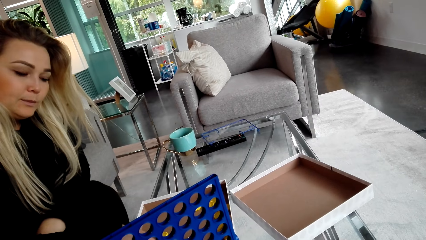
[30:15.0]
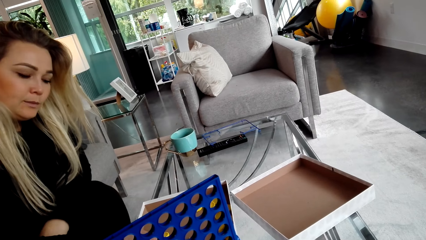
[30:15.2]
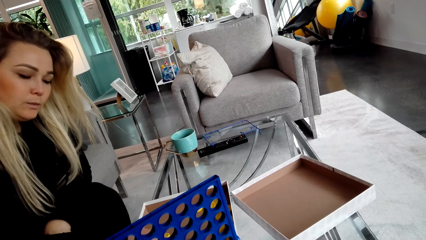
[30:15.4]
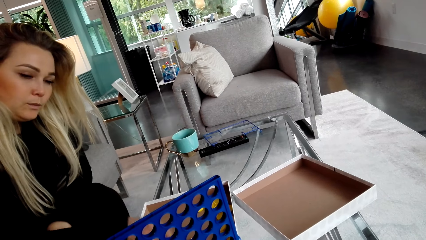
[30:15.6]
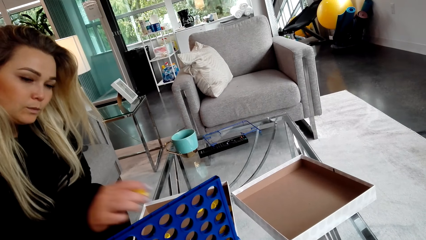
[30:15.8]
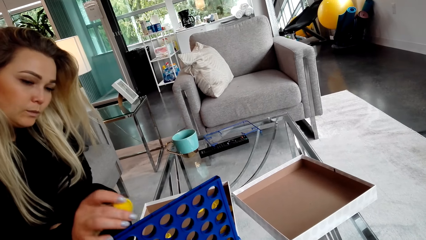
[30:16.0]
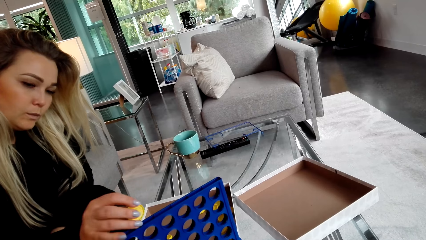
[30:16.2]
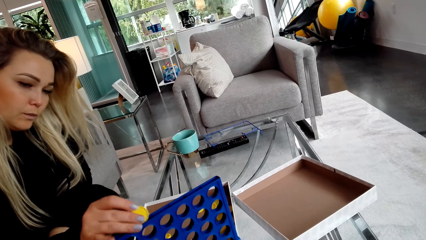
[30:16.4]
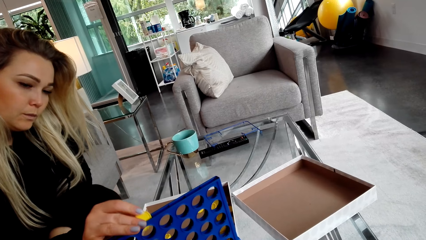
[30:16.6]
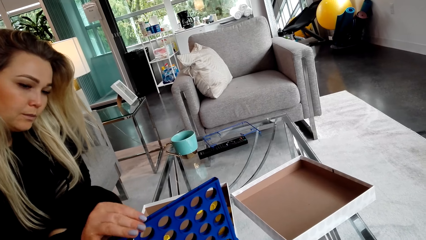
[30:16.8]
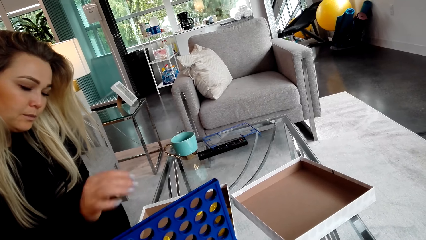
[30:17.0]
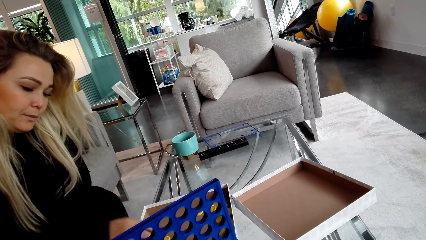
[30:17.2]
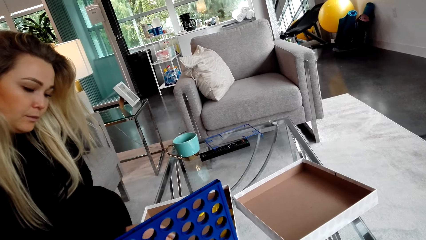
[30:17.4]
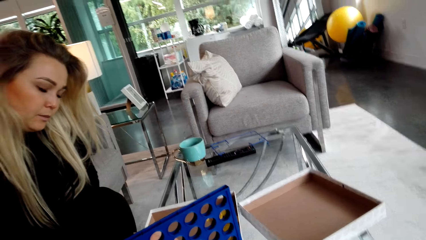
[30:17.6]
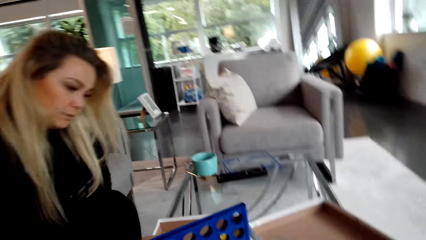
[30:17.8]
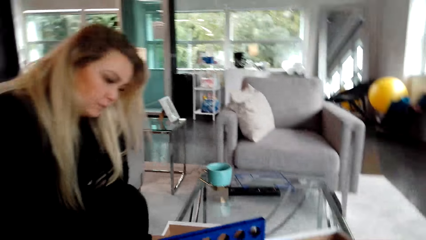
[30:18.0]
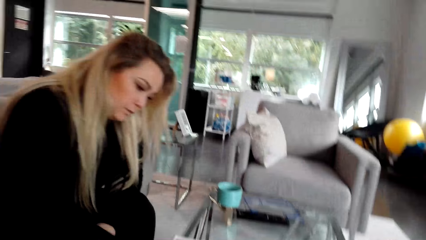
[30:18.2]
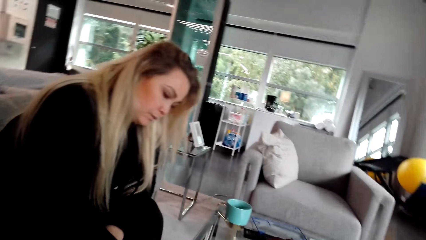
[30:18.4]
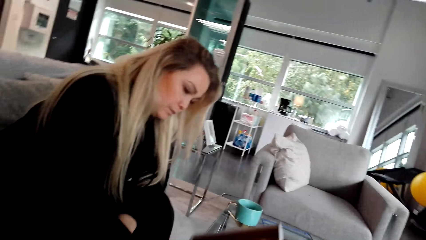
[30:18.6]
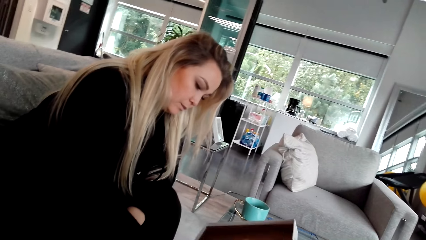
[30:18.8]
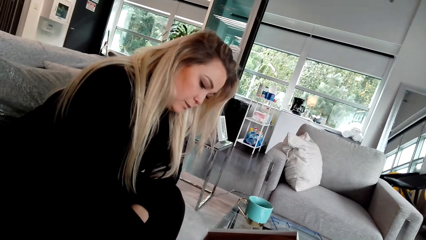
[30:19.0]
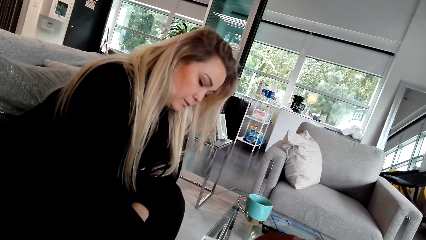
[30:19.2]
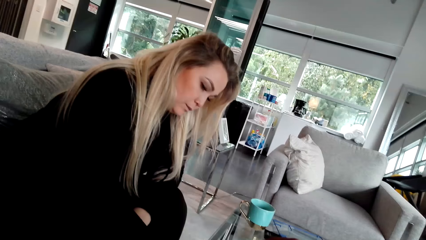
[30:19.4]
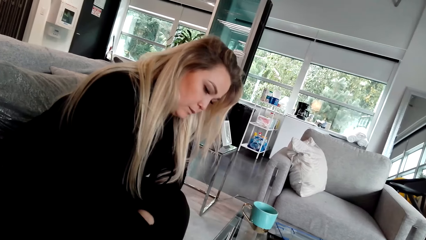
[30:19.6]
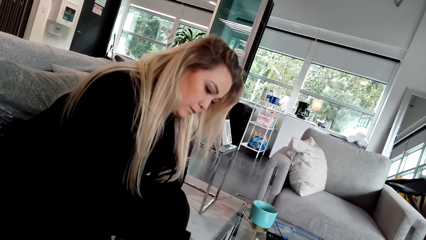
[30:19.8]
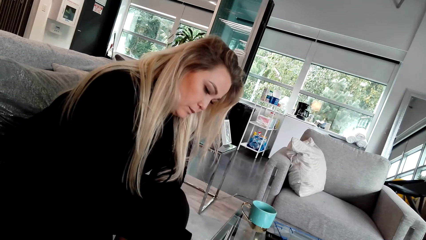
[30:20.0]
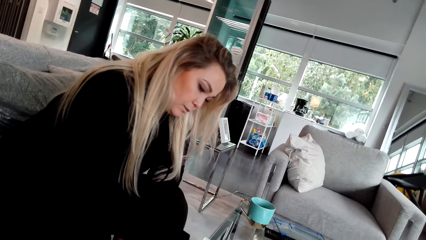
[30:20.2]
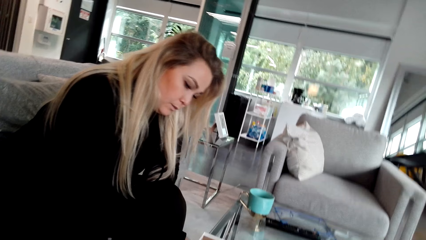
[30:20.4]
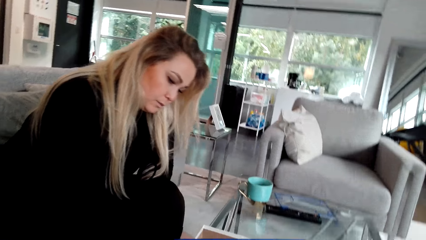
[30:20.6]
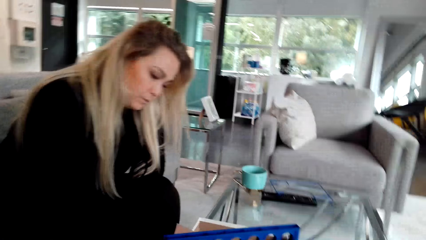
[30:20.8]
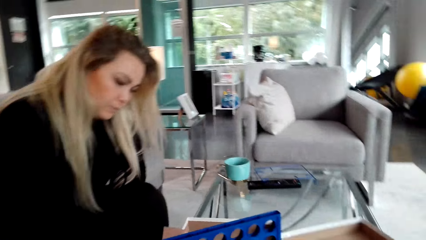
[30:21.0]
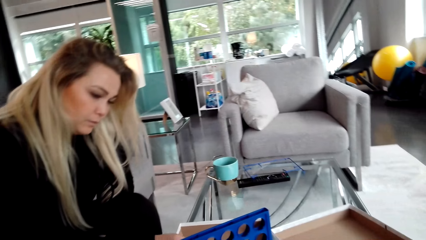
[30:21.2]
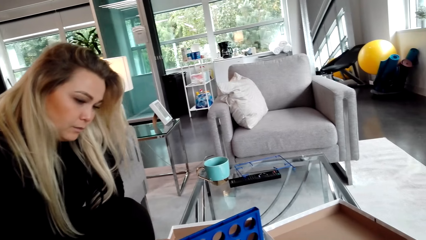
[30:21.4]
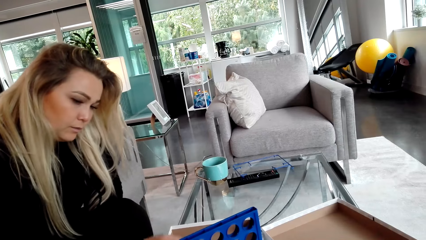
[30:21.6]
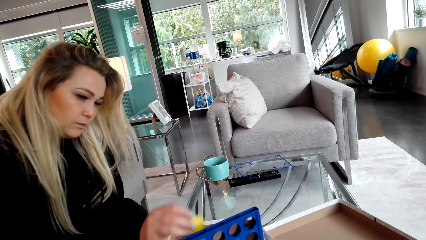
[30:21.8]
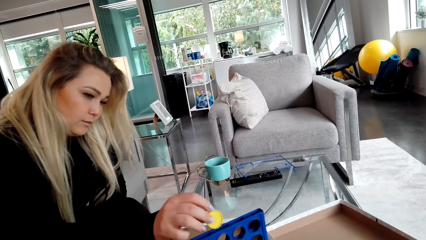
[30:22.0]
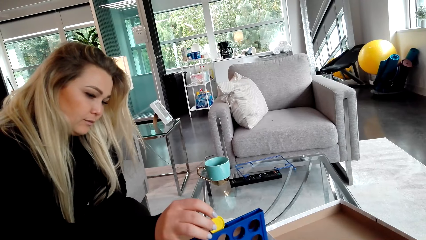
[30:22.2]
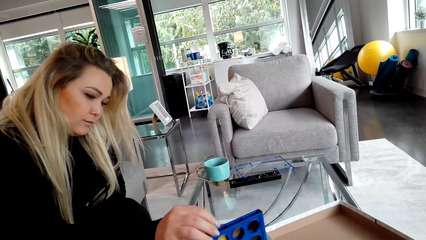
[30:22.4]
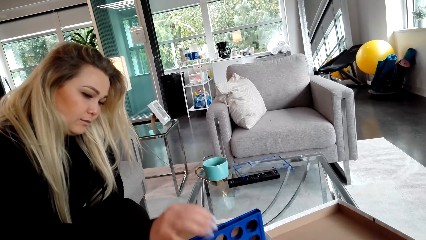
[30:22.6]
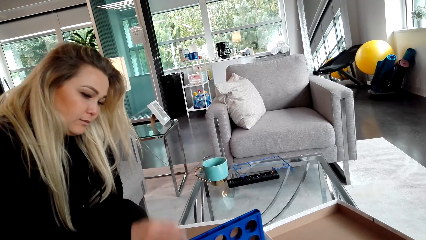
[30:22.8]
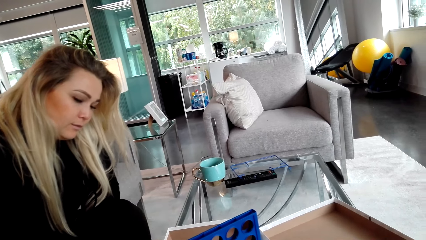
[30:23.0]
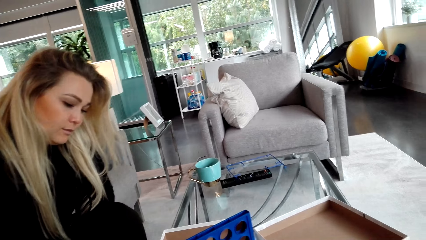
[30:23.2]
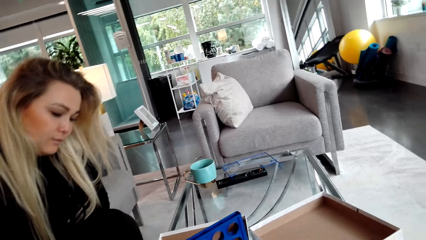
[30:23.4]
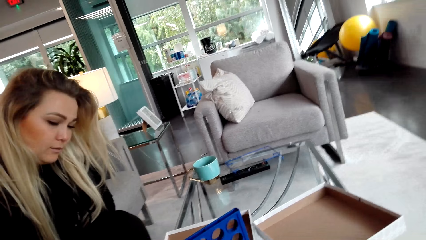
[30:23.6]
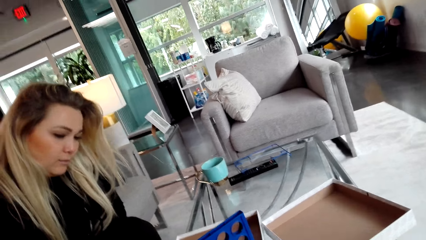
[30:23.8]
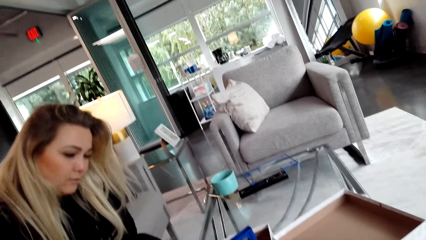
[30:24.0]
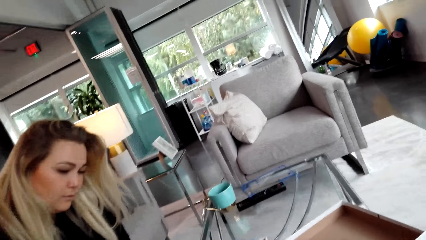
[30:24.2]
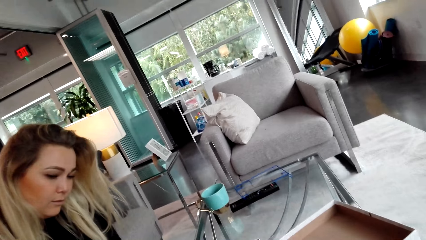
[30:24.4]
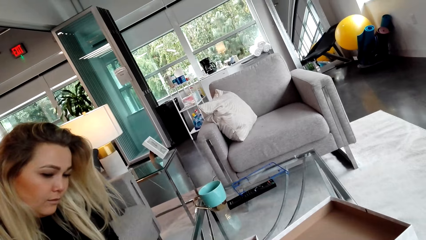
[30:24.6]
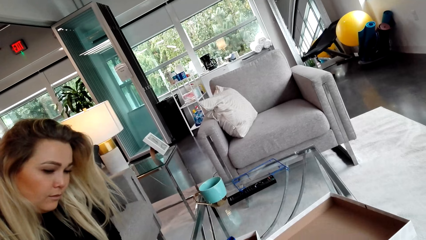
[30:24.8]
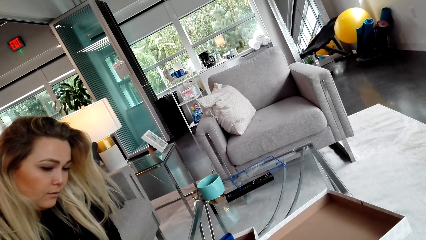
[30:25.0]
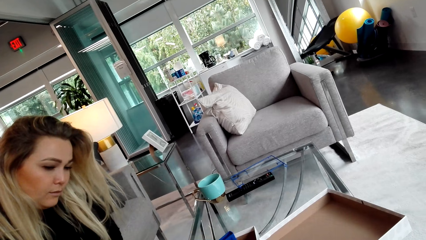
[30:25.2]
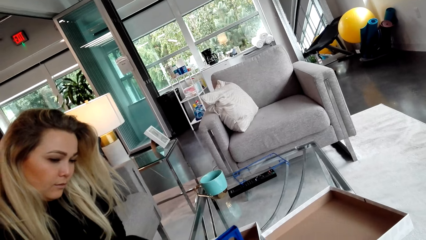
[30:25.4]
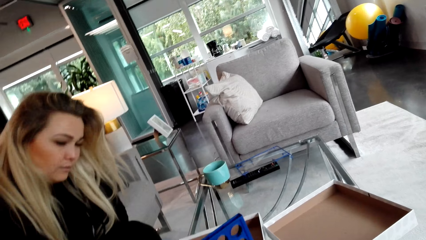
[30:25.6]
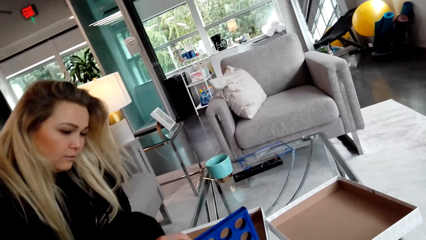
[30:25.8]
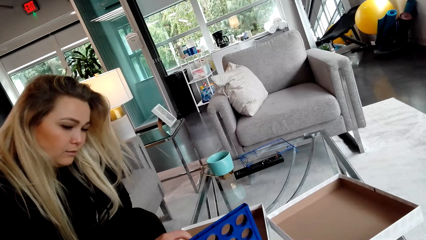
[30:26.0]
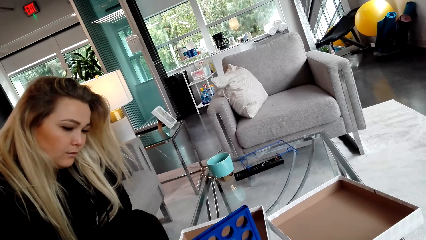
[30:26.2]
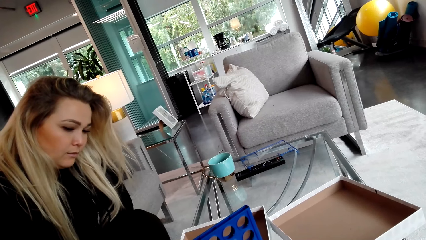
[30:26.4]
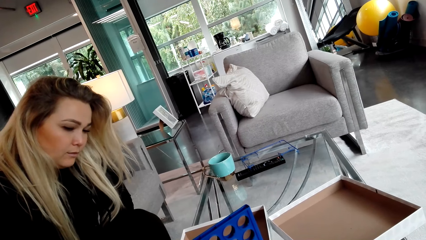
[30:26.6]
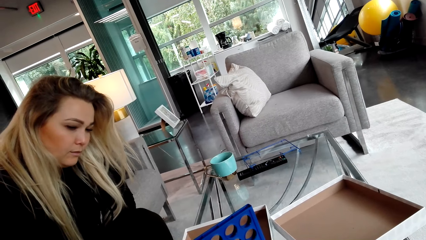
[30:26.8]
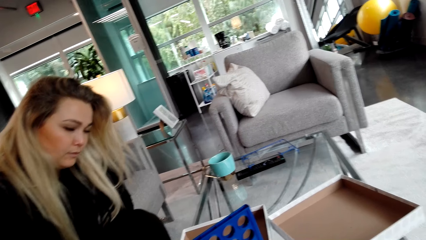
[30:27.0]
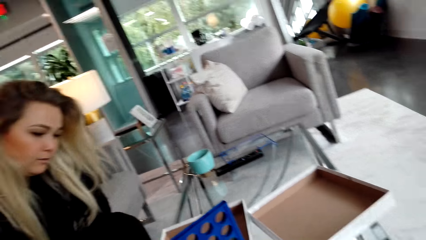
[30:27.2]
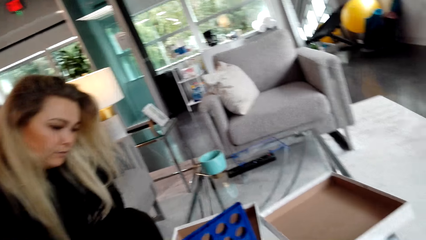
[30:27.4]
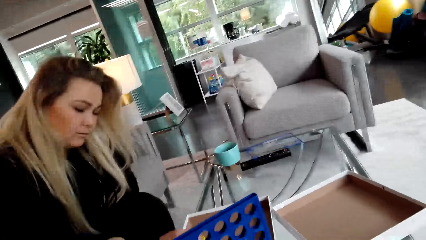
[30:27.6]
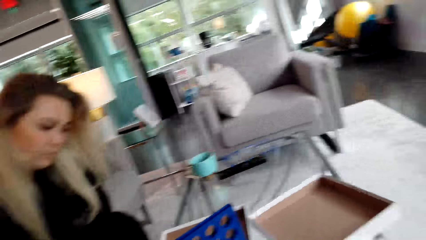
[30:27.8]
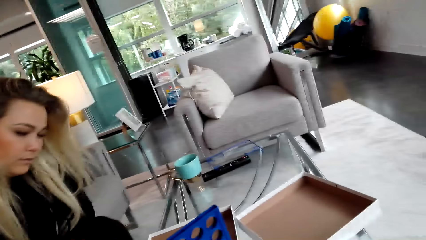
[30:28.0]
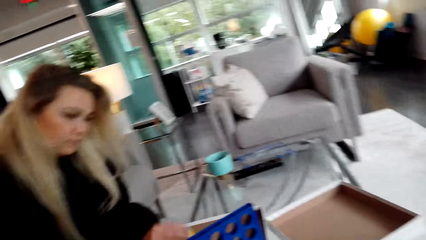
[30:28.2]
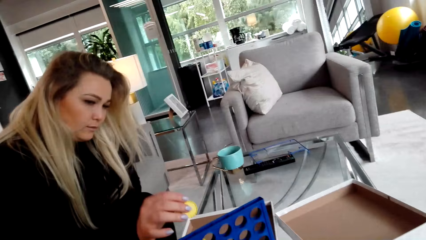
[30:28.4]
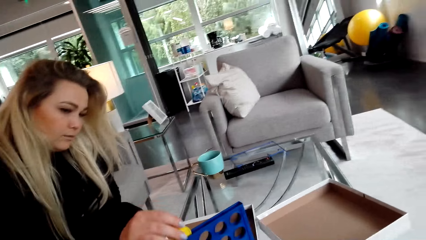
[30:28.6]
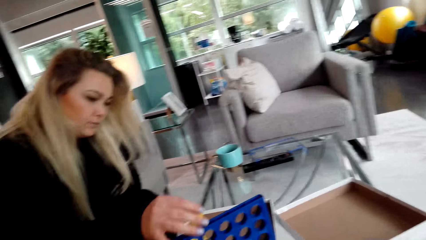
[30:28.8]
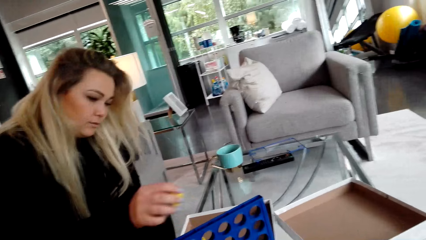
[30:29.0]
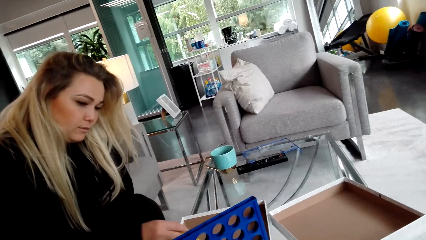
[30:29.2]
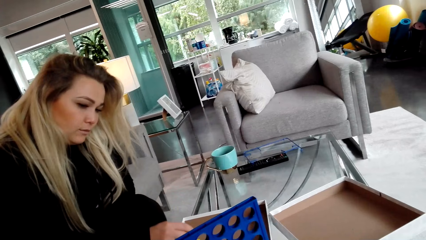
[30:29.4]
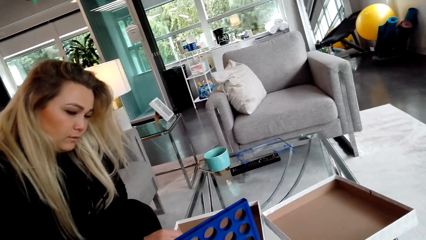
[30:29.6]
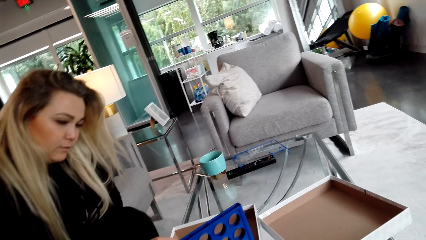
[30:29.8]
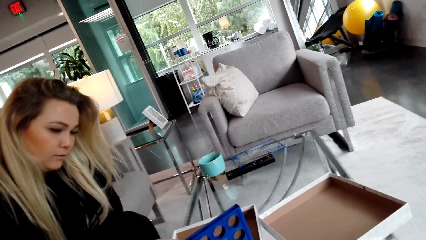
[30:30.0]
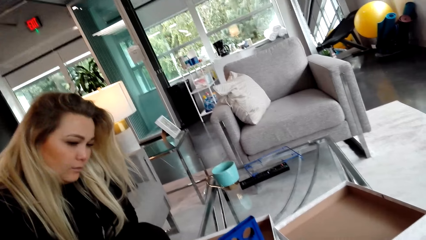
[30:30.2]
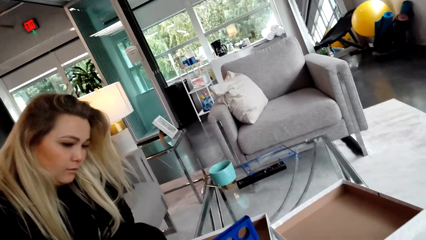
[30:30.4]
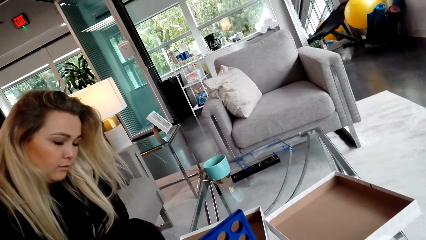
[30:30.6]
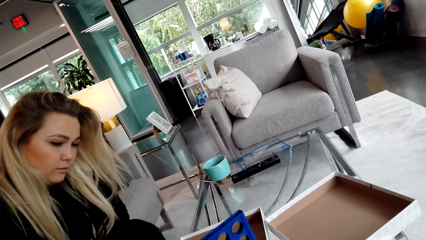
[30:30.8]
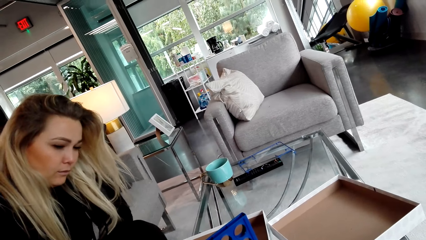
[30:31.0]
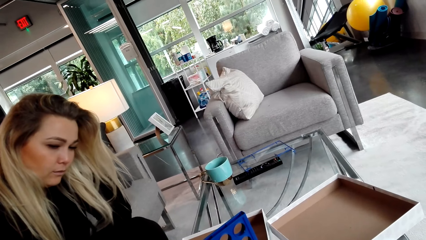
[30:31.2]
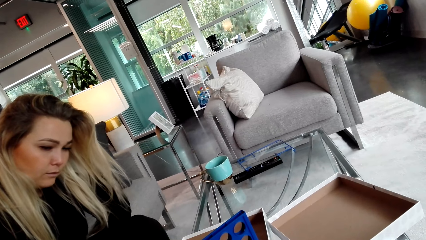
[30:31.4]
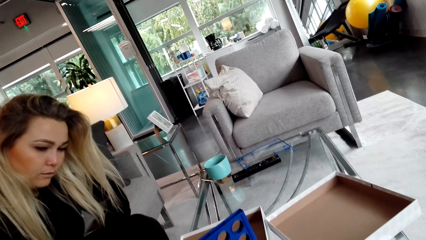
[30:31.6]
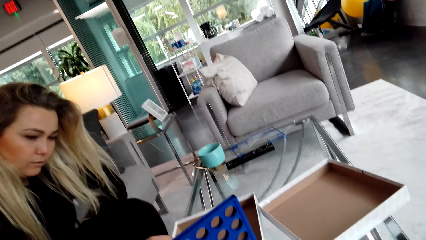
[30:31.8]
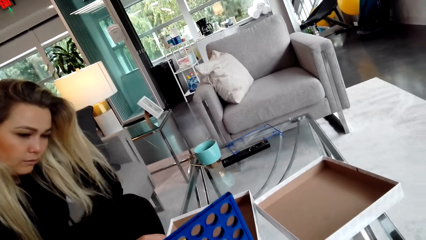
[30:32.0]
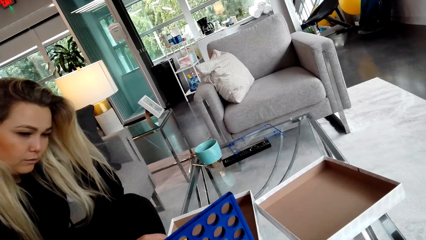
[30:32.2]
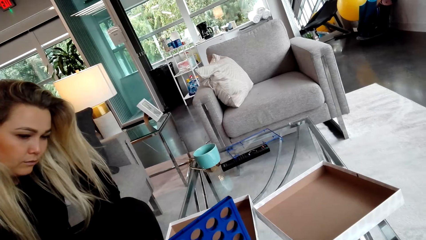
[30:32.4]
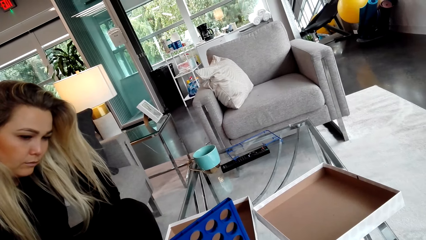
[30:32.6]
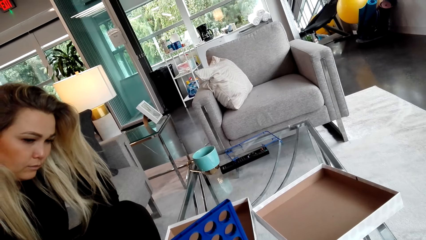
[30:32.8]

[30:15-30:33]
A woman picks the bottle caps. The woman places the lid or bottle cap in the crate. The woman picks the lid. The camera wearer holds the box. They look around the room. The woman places the lid in the crate and picks the lid. The camera wearer looks around the room. The woman places the lid in the crate.
